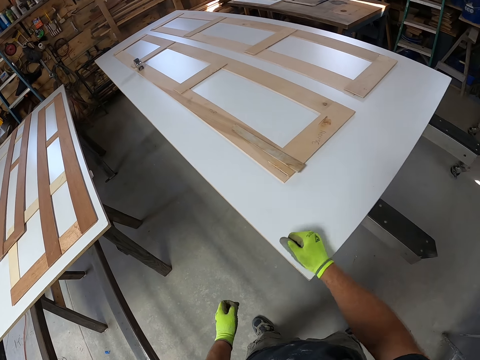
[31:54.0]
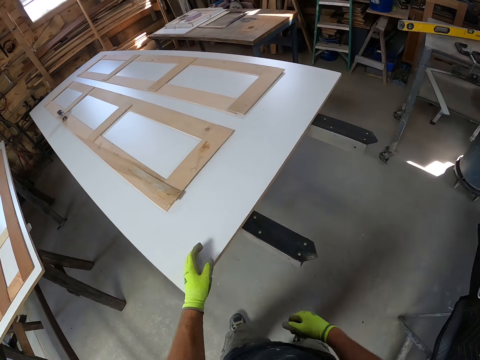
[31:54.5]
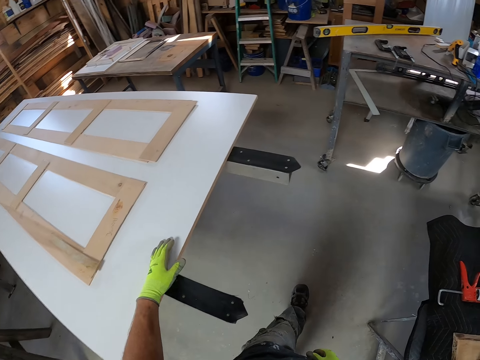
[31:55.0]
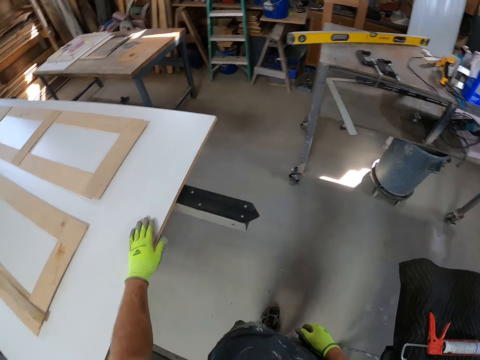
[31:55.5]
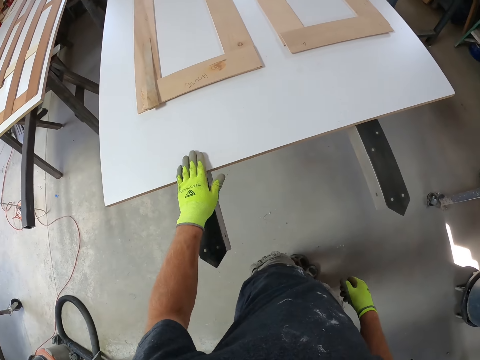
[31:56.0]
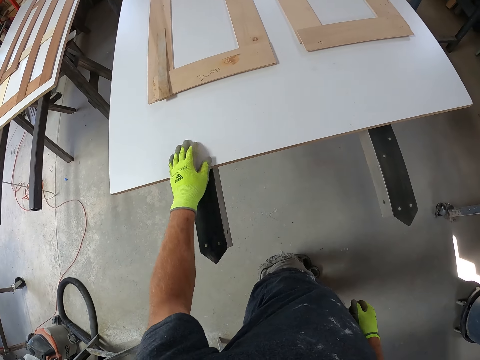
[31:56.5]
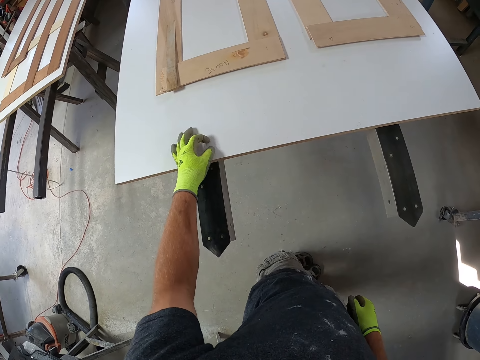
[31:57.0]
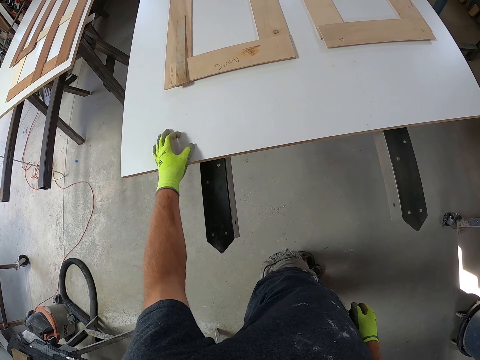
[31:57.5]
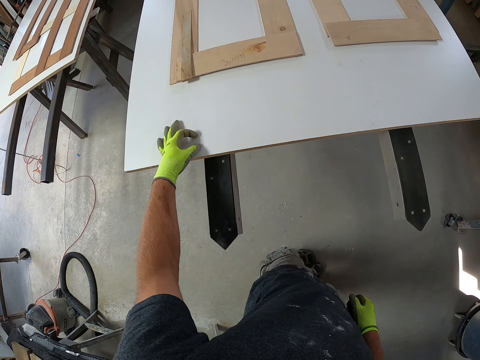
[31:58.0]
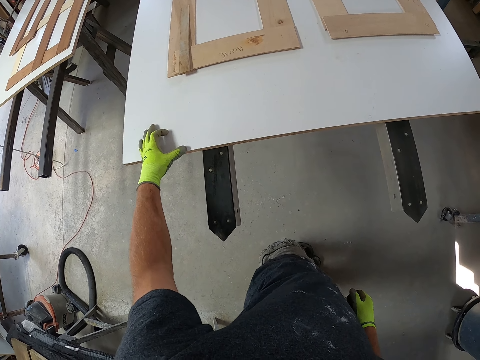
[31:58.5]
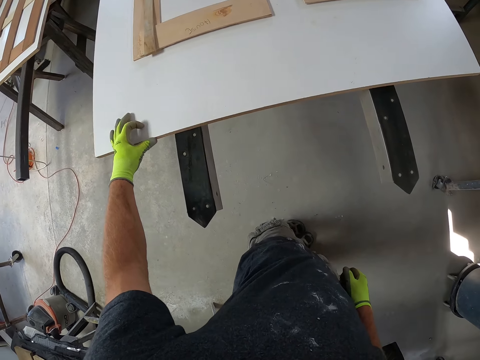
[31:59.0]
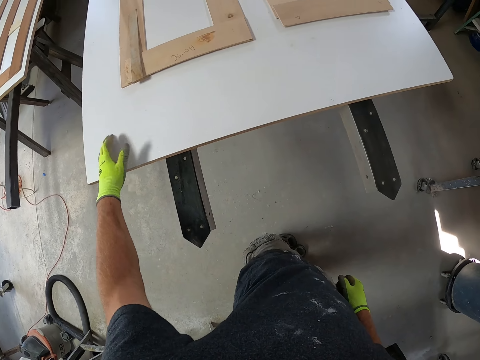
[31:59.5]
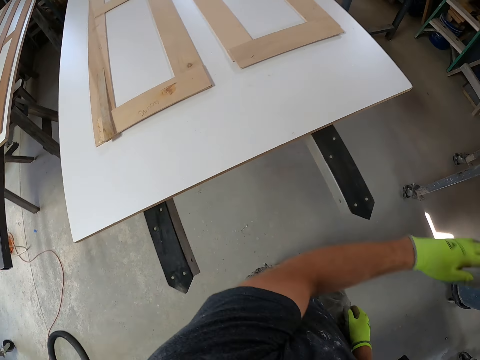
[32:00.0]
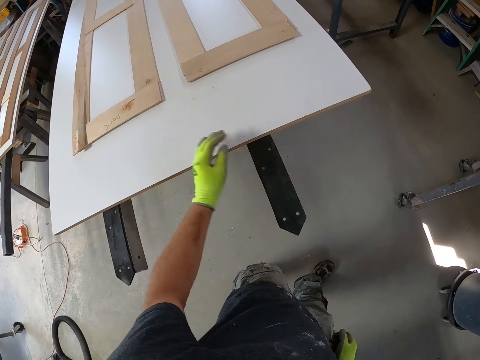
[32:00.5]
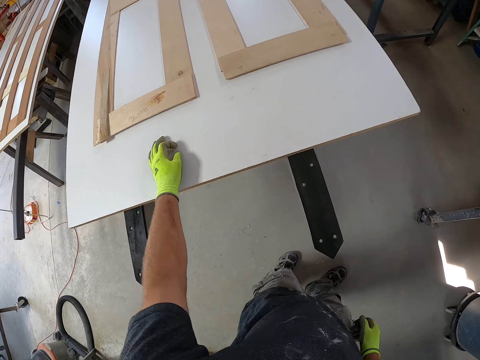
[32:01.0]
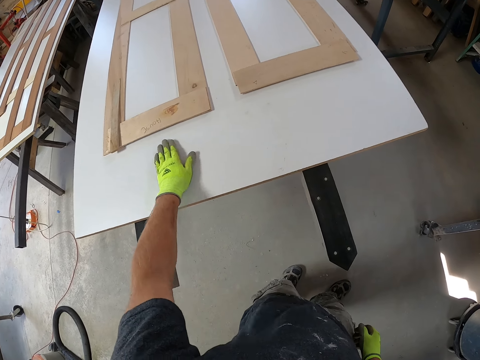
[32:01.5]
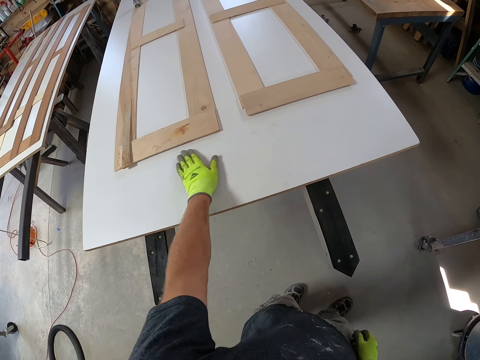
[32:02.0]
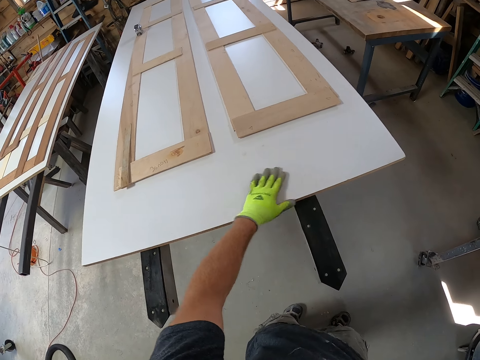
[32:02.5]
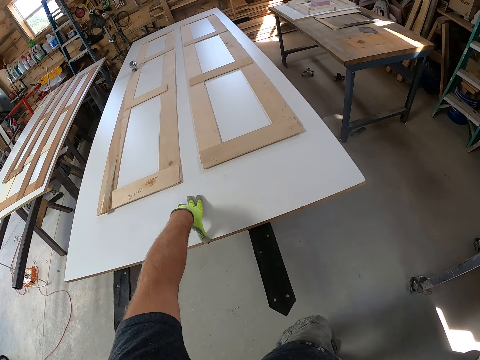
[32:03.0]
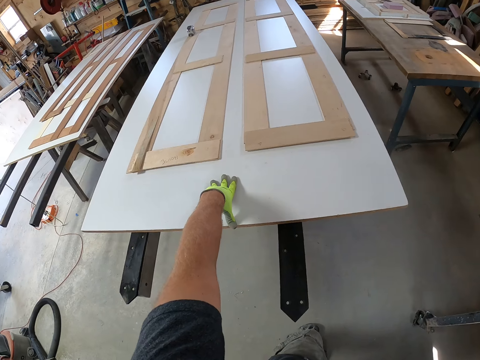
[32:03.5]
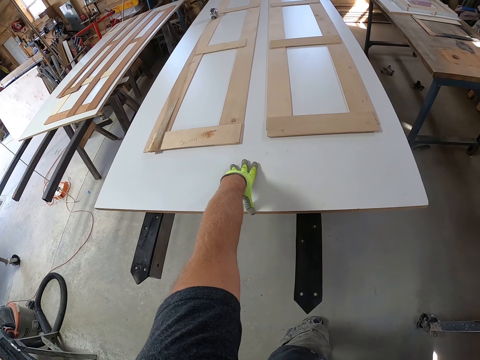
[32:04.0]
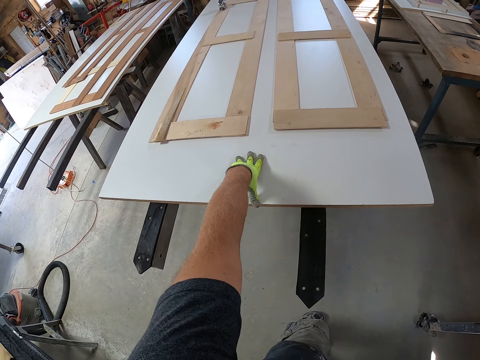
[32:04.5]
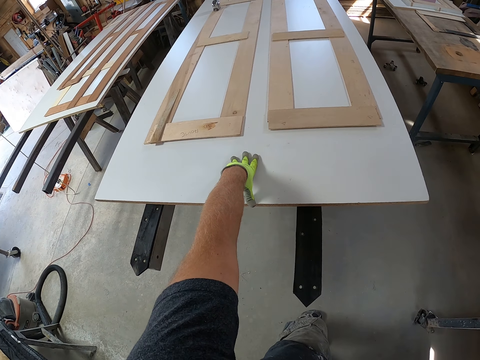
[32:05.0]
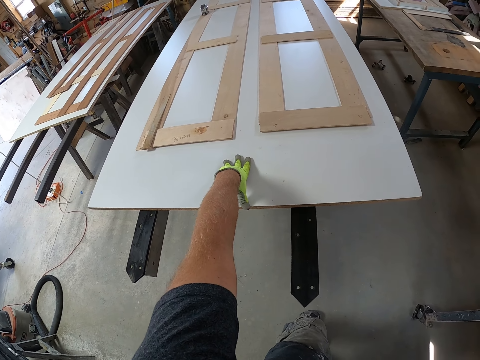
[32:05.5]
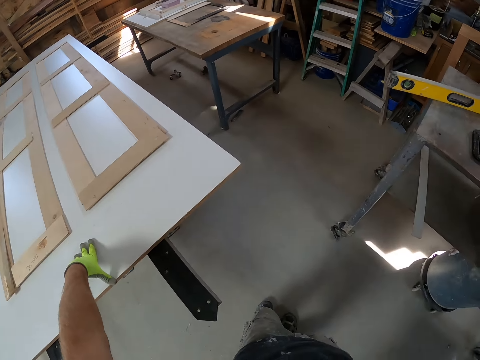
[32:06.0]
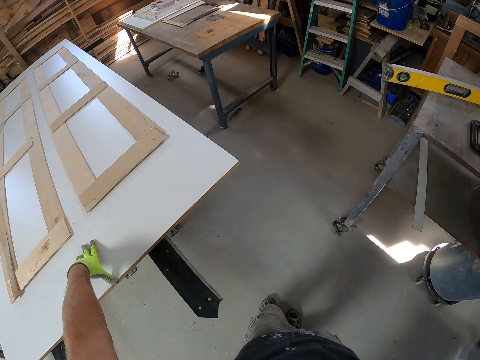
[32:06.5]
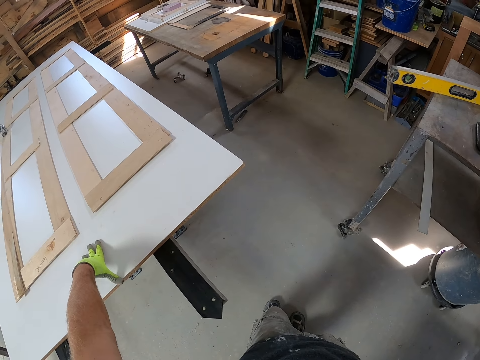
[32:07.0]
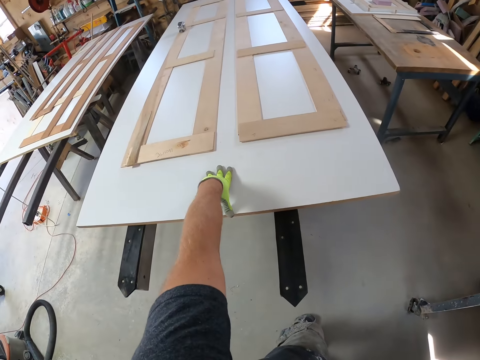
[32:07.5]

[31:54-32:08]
The camera wearer walks along the table. He cleans the top of the table with his hand. He rubs his finger on the table. He wipes his hand on the table. He puts his hand on the table. He looks at the table.

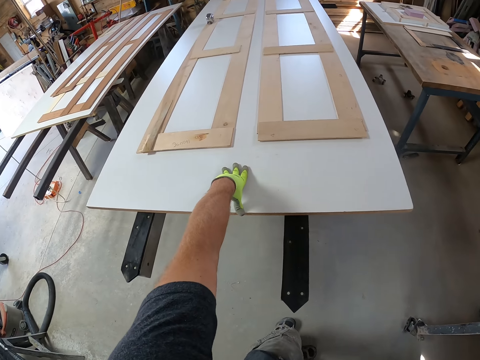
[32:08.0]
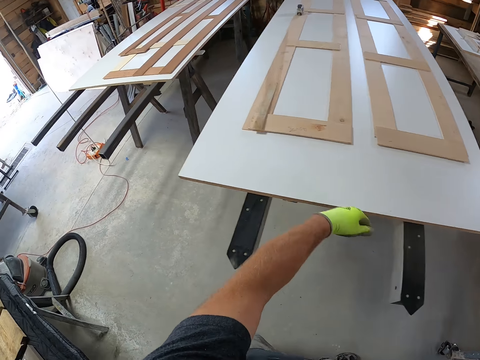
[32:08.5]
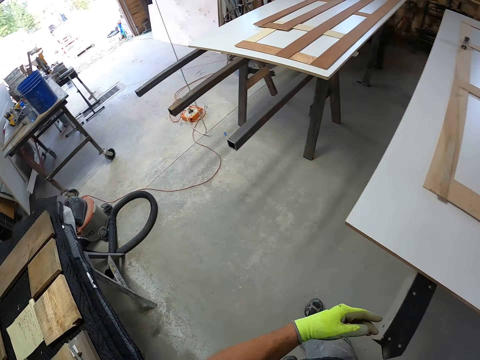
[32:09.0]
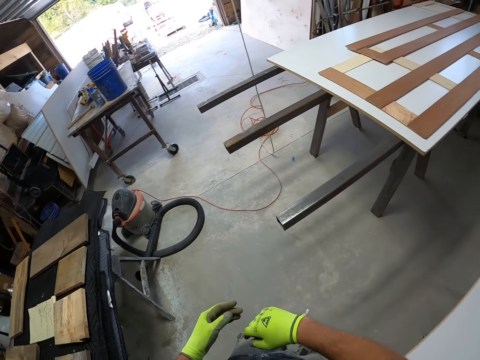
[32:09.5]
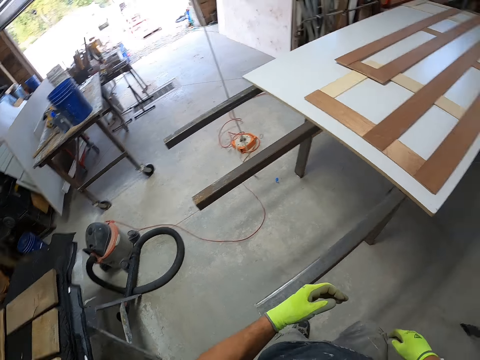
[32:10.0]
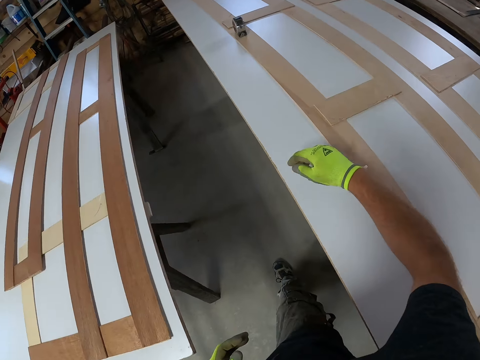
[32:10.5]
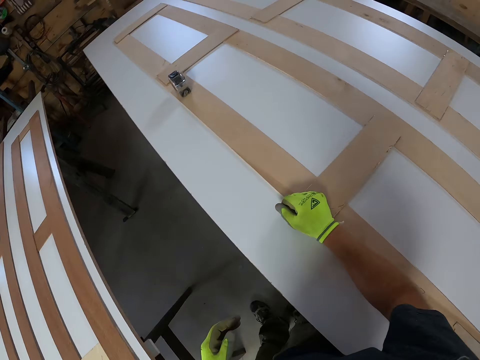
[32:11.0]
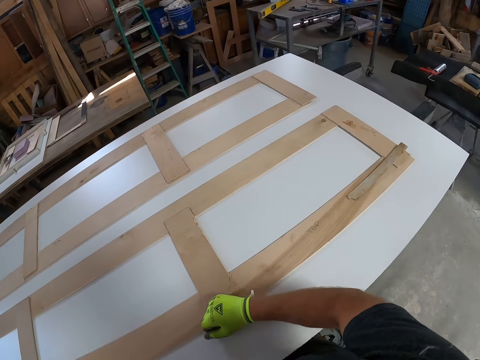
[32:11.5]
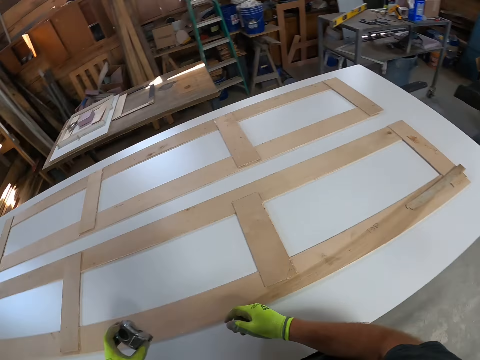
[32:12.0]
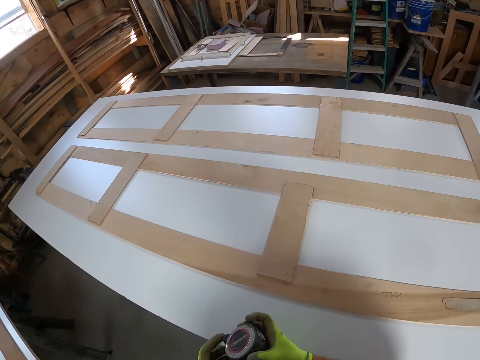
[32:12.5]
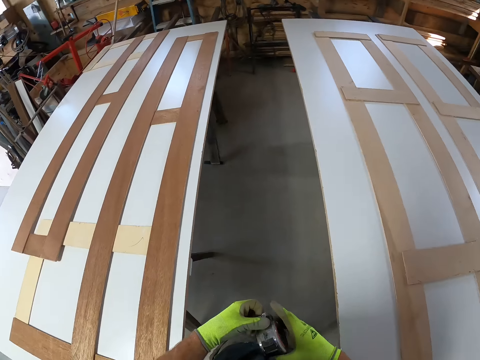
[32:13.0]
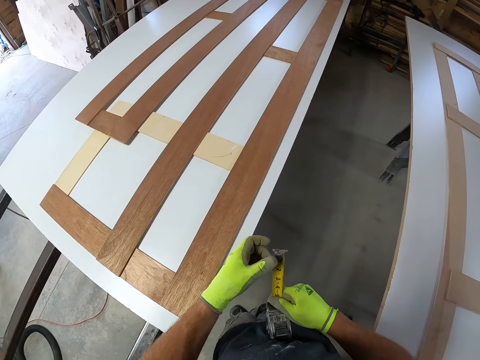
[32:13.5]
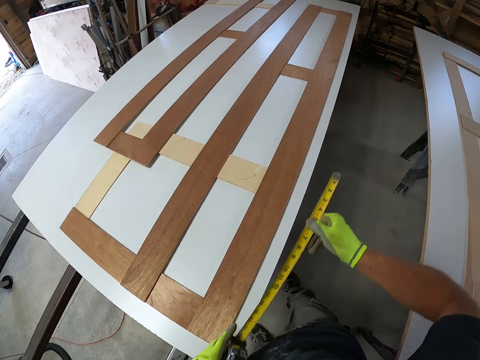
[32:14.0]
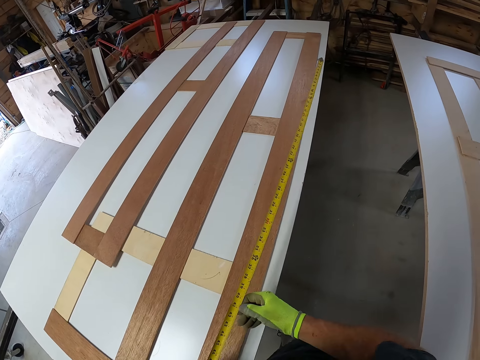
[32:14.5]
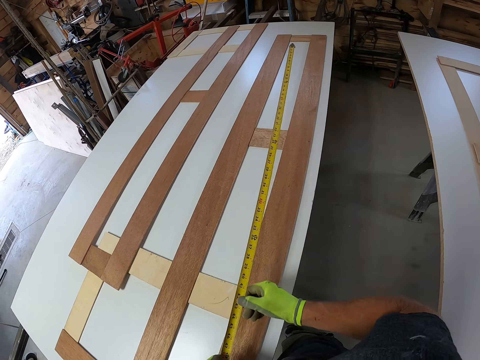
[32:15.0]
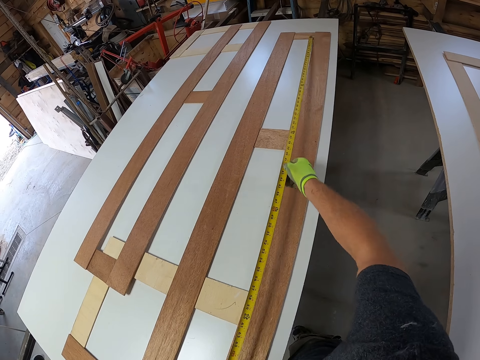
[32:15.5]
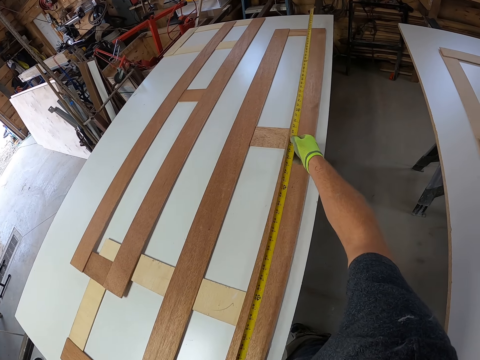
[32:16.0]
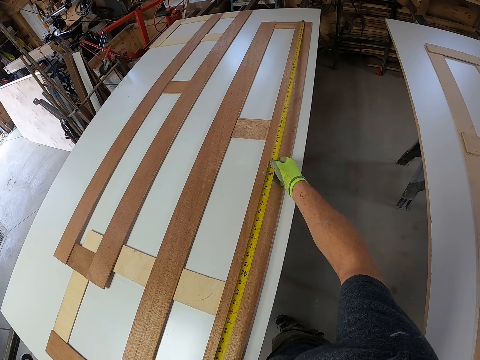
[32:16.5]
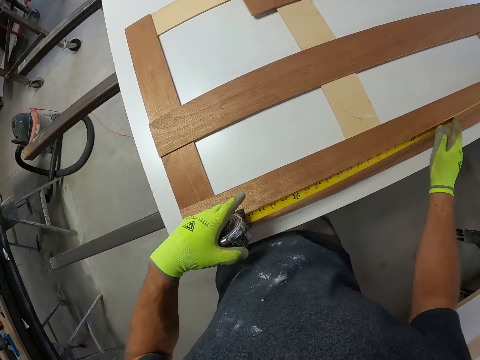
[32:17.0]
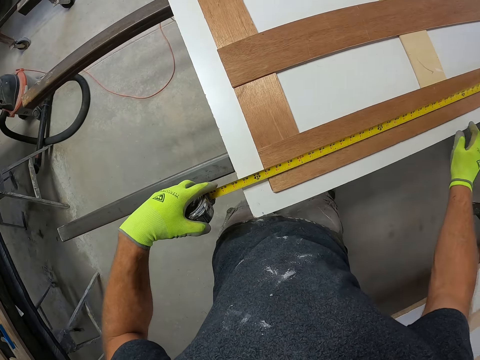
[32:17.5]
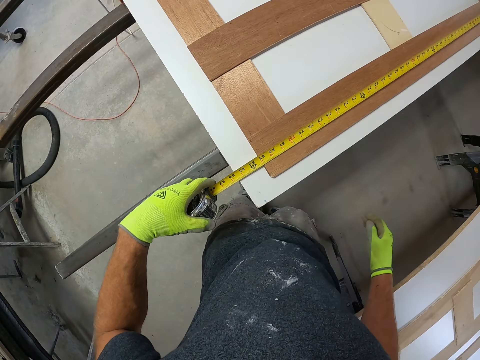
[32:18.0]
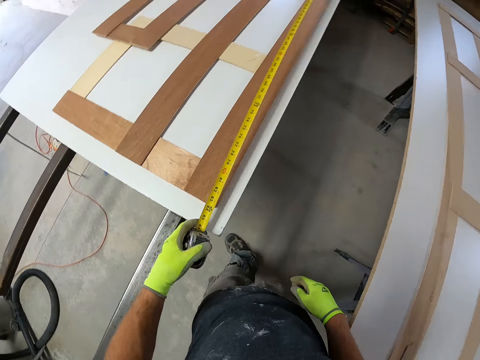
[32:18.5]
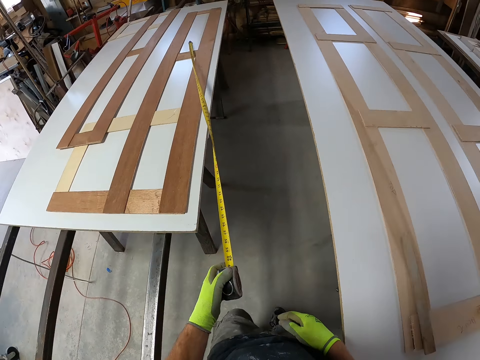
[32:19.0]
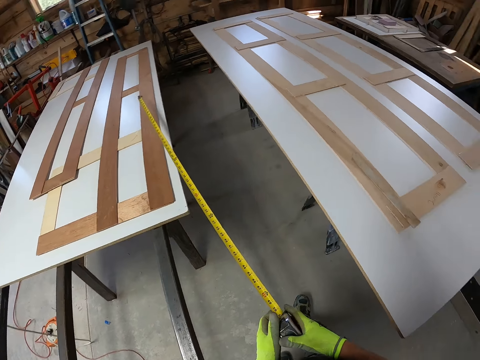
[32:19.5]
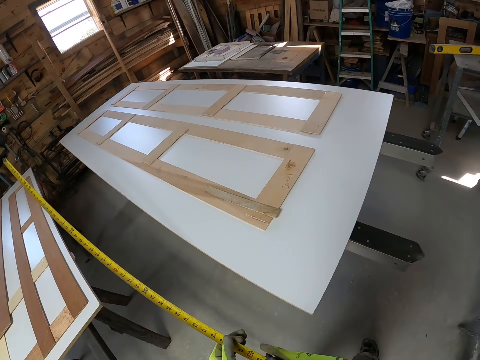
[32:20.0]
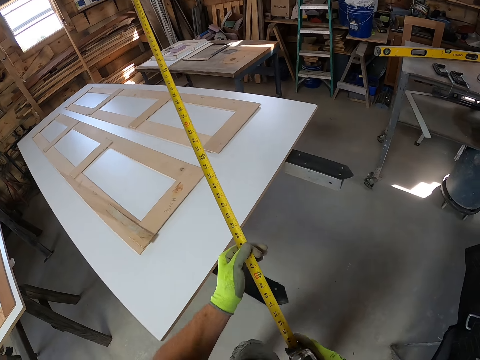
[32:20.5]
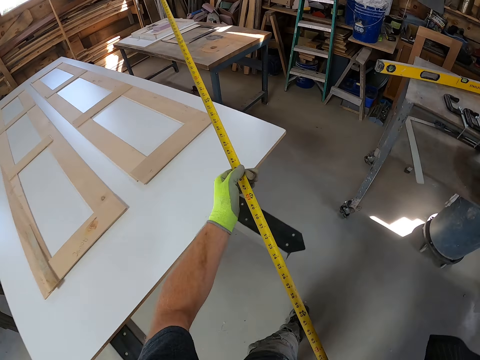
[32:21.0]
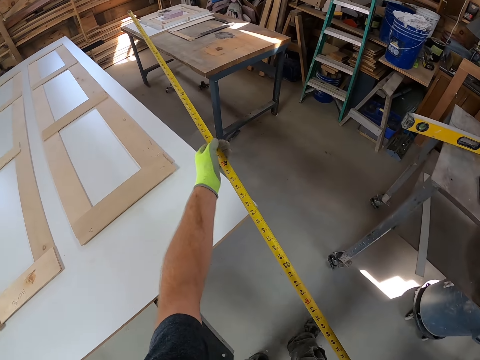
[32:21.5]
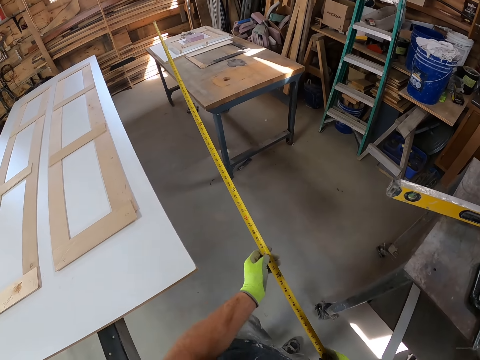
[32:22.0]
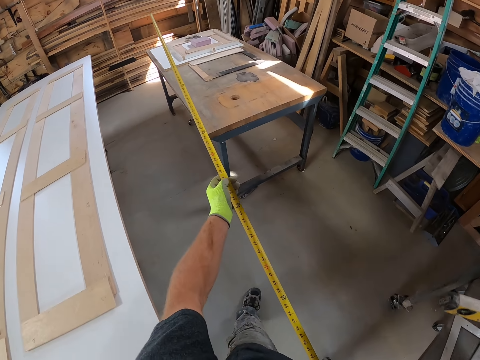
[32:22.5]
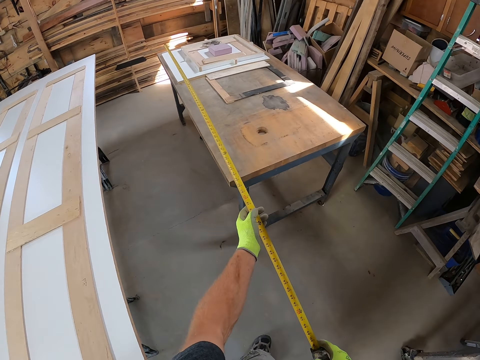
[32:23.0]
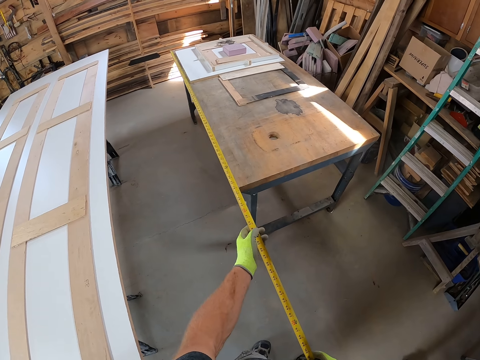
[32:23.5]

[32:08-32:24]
The camera wearer walks around the workshop. They pick up the measurement tape or tape measure from the table. They pull the tape measure. They measure the wood on top of the table with the measurement tape. They walk a few steps.
